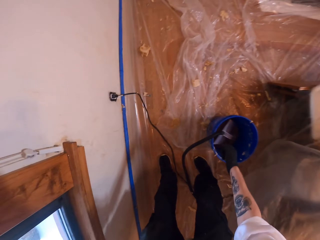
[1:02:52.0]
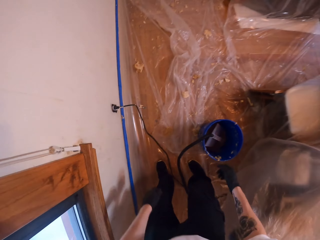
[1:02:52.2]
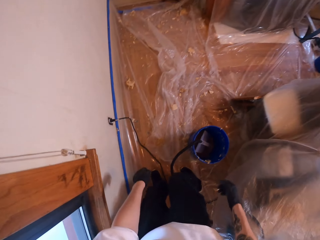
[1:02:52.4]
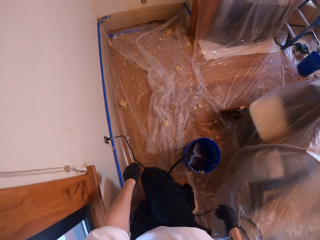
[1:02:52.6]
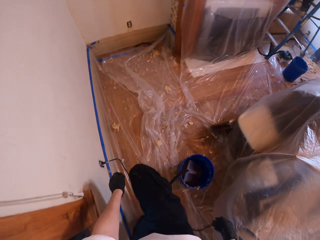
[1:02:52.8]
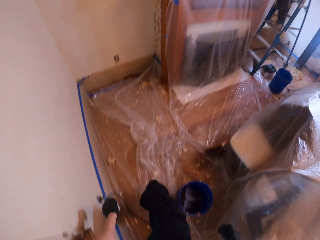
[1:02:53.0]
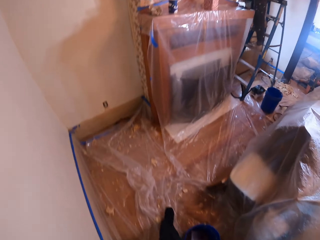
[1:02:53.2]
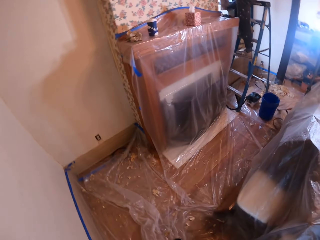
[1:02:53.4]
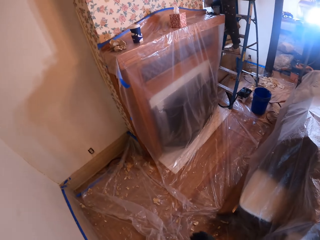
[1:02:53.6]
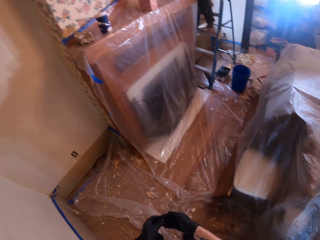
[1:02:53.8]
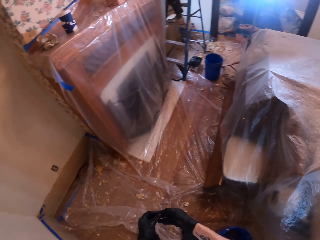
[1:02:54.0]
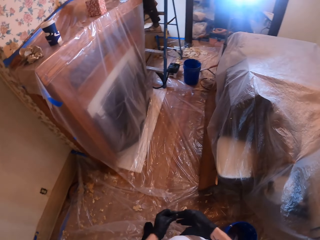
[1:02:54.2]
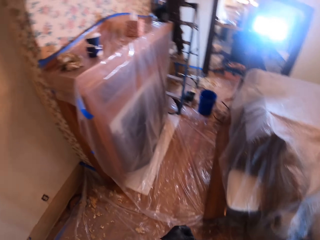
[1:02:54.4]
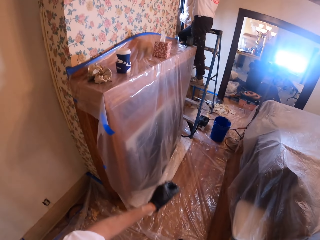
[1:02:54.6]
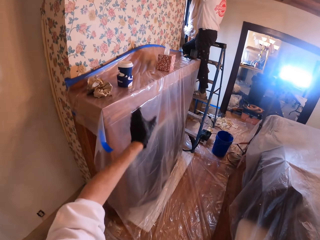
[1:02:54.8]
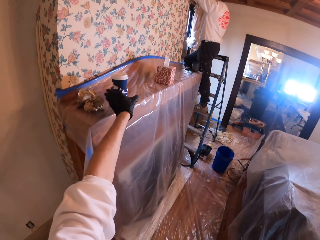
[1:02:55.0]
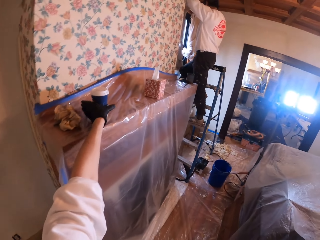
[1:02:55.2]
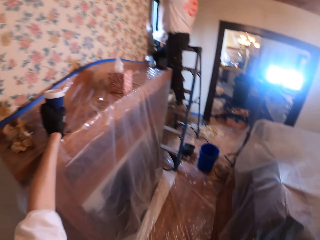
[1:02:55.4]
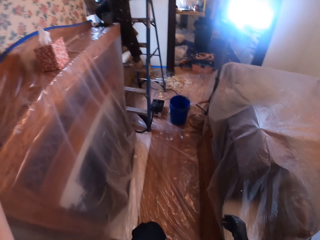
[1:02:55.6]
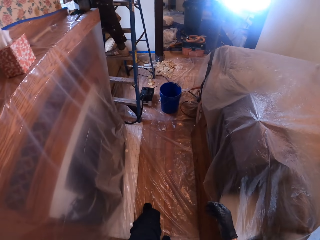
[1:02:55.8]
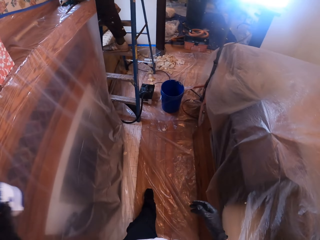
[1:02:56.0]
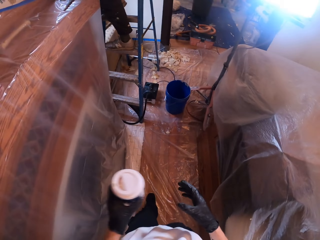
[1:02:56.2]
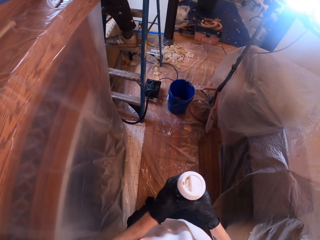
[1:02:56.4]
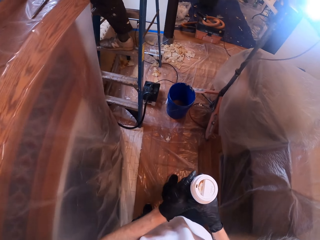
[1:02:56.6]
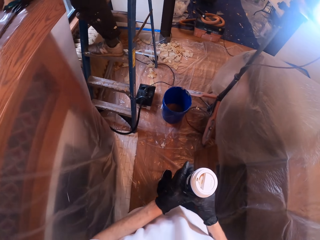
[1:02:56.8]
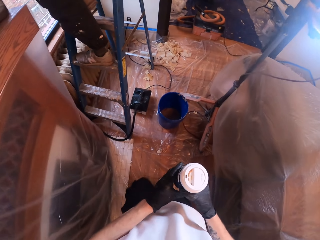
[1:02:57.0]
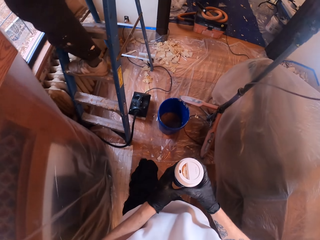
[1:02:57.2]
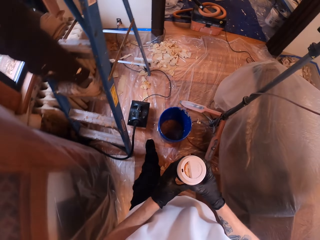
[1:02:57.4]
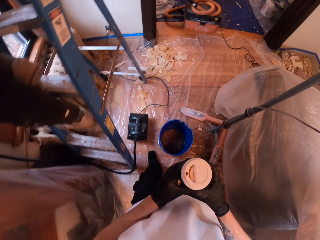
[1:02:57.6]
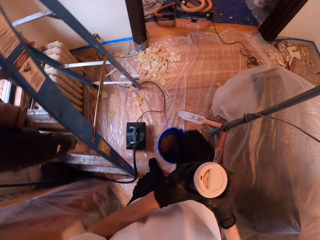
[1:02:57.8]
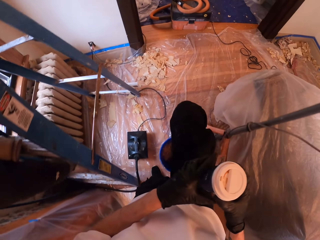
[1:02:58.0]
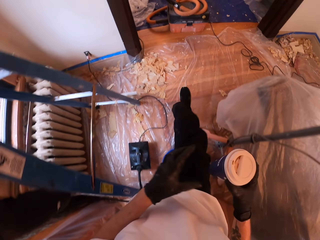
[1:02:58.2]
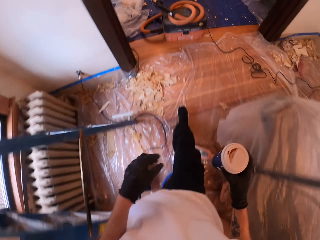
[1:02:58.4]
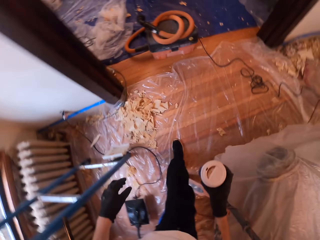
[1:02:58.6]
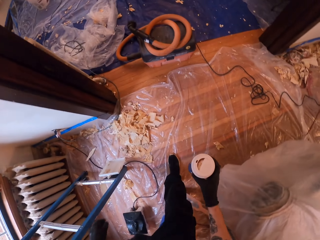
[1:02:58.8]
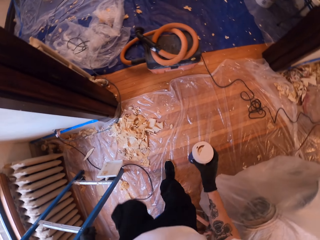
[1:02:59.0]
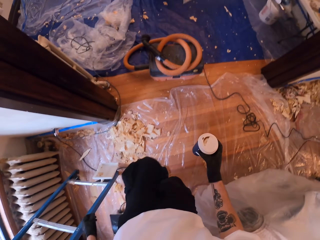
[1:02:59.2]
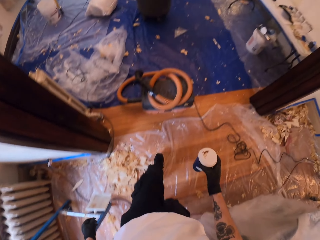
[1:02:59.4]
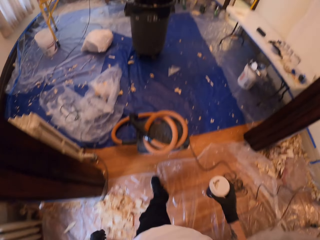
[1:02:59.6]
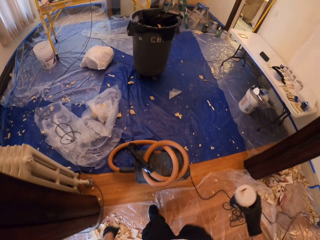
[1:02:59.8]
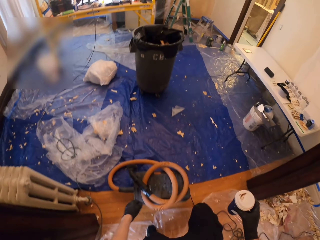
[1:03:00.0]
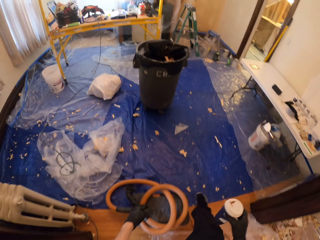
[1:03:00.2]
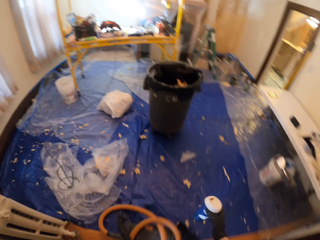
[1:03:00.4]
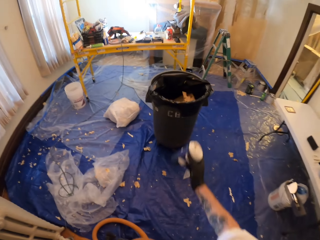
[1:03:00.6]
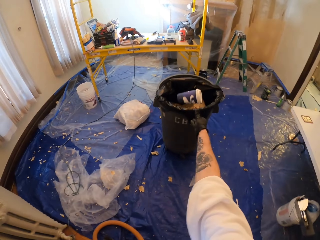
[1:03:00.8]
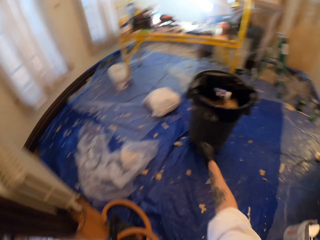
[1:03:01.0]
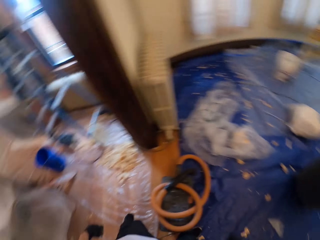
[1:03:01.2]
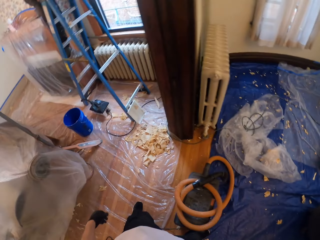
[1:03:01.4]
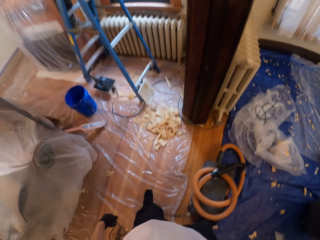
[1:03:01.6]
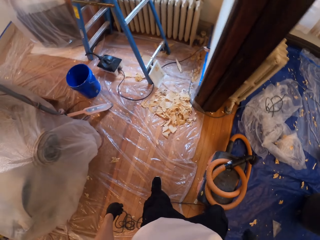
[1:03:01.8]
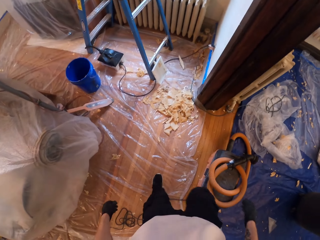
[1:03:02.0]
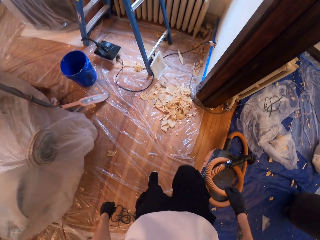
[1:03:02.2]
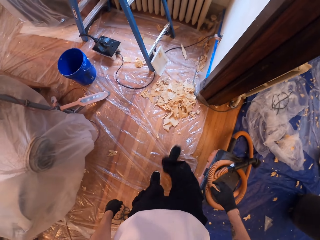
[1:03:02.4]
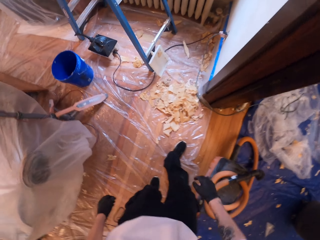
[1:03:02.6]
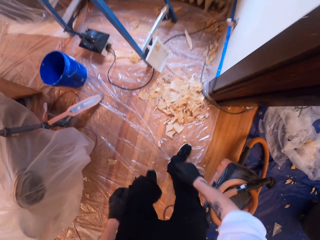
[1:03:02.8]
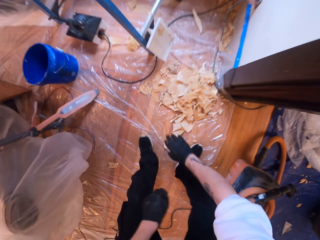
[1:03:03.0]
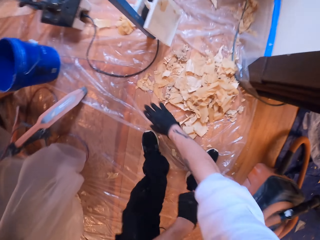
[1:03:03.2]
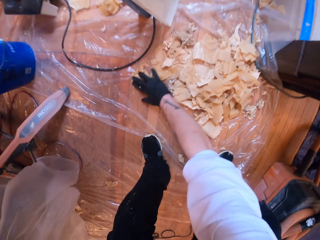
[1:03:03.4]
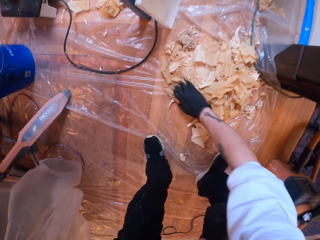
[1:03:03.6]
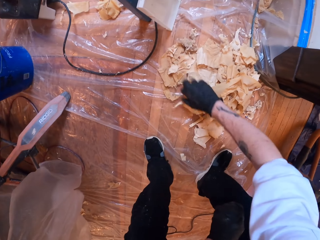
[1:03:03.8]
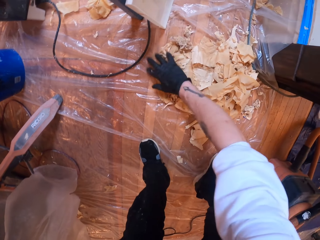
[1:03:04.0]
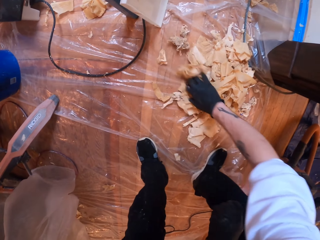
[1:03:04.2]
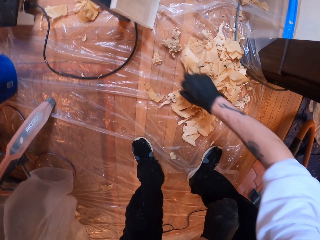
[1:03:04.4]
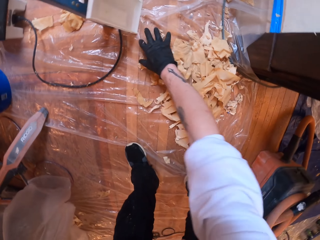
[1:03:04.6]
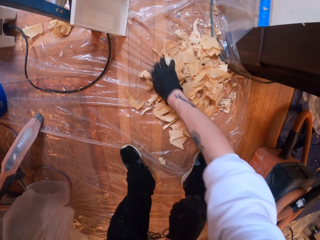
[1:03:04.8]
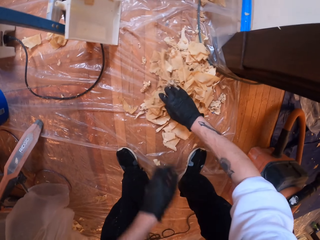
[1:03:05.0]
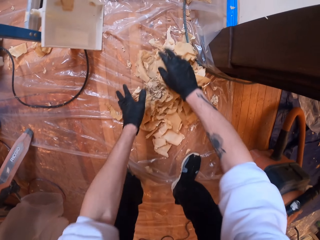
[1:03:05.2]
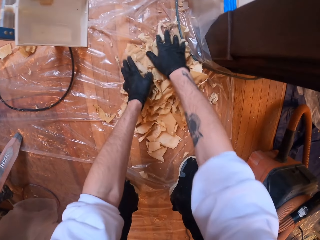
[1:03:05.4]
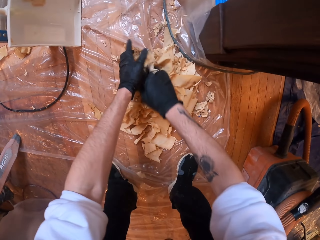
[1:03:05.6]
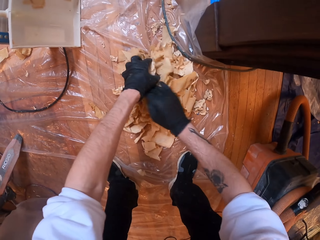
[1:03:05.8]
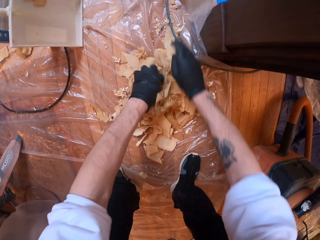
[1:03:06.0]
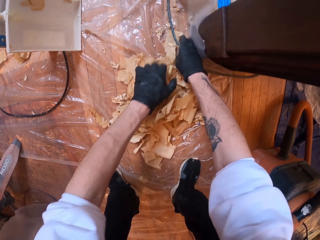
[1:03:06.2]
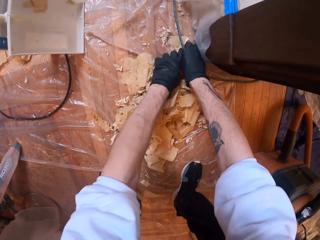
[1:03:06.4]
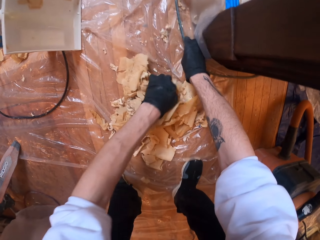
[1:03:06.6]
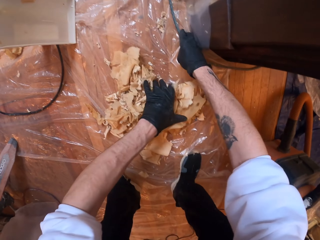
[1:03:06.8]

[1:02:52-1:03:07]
The camera wearer puts the heater in the bucket. They walk in the room. They take a cup. They throw the cup in the trash bin. They collect wall paper waste on the floor.

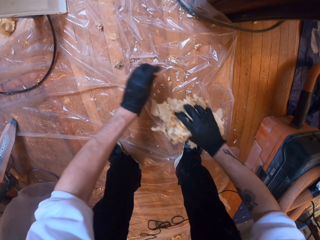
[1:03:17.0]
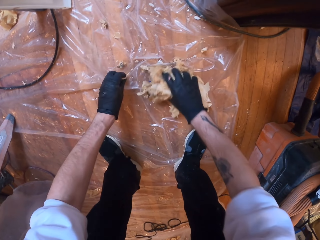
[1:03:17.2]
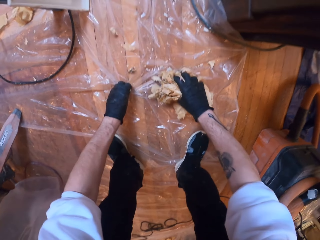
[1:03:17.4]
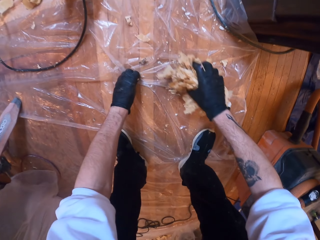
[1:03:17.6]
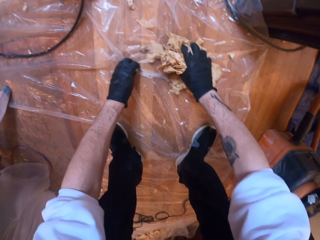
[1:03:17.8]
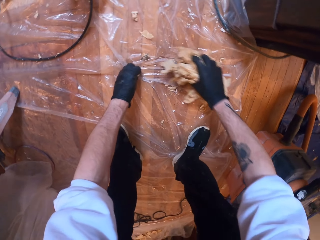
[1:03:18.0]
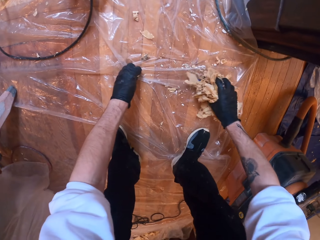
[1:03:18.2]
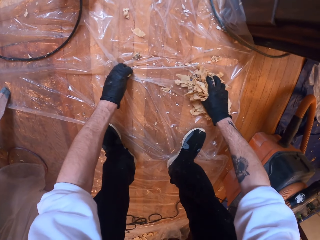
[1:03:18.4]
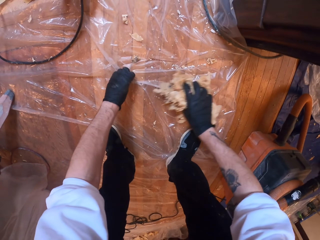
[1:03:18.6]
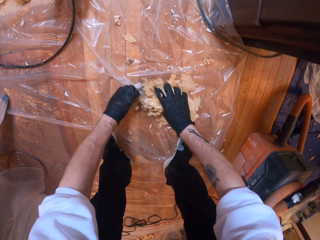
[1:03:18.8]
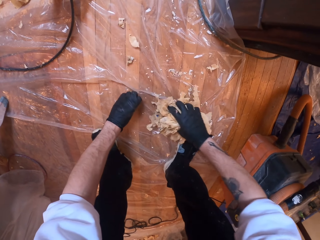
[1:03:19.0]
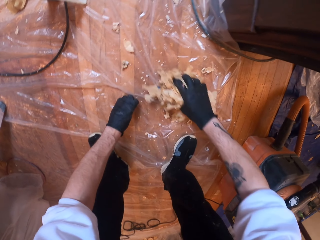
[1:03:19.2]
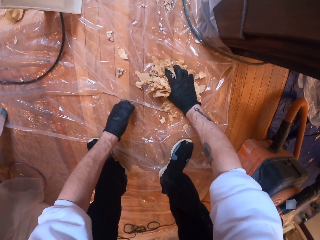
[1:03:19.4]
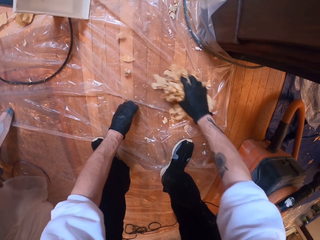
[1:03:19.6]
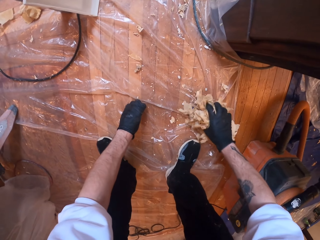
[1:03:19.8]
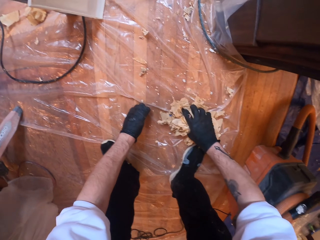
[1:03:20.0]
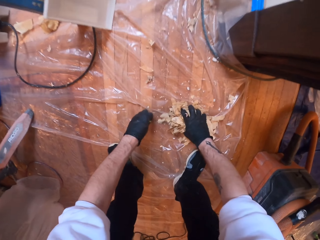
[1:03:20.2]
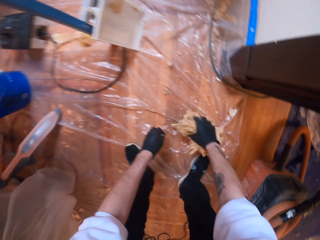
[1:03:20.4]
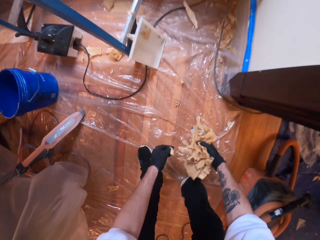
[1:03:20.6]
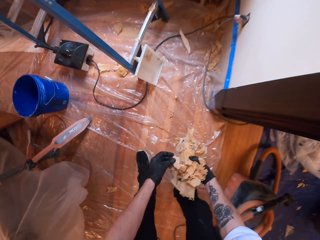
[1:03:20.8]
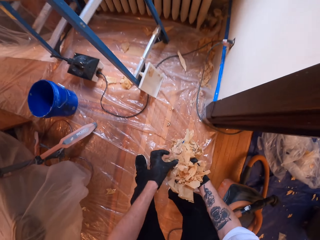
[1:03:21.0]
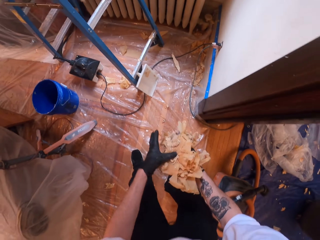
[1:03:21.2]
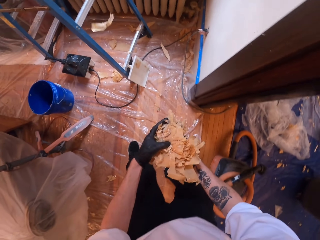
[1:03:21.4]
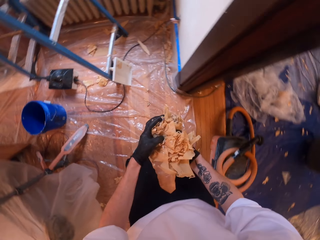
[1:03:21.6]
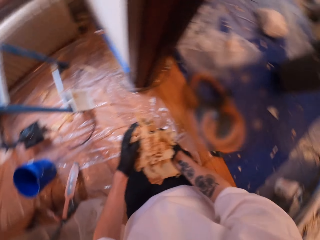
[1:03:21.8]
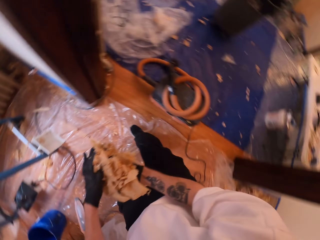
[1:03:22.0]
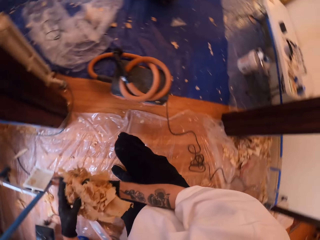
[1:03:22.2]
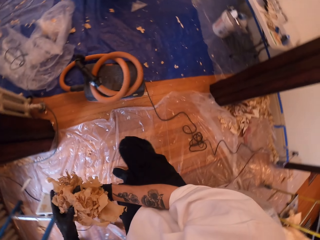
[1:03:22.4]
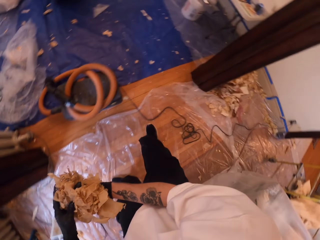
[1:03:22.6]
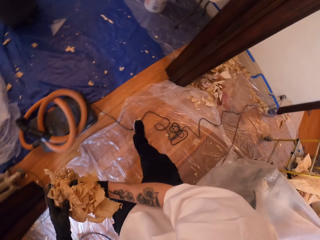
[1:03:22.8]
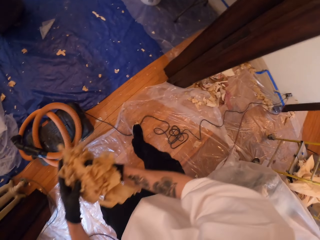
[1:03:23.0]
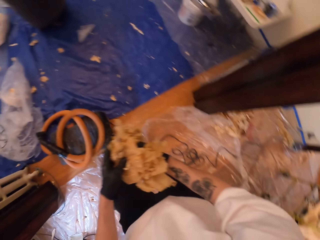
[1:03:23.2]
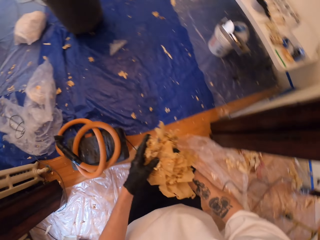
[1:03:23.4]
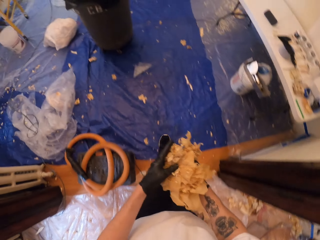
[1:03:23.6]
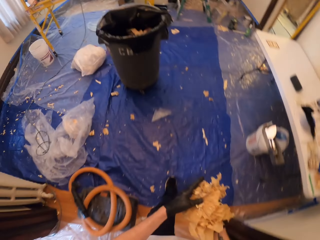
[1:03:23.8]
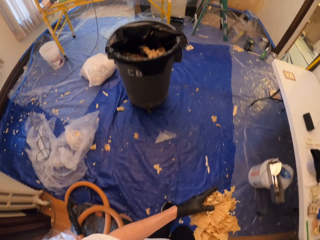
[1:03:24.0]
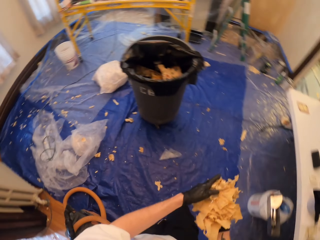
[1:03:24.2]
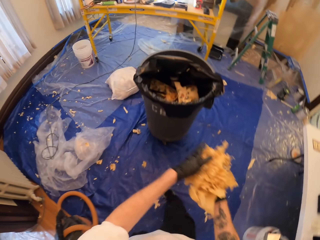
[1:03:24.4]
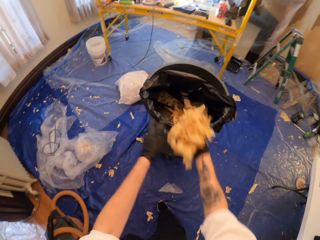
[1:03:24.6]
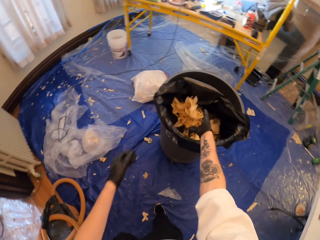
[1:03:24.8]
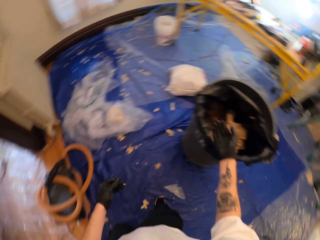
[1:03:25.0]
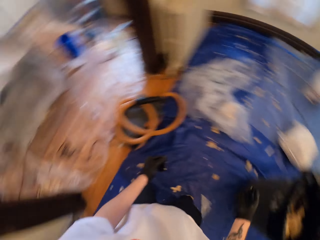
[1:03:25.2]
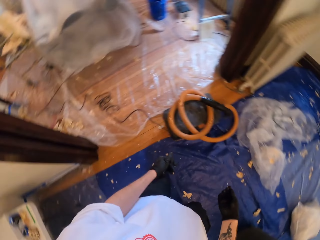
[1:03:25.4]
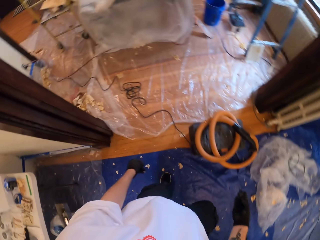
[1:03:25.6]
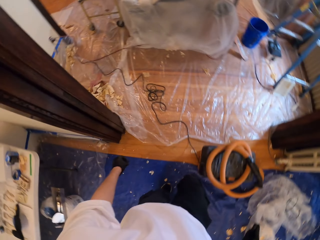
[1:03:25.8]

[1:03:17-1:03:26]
The camera wearer looks around. They throw waste in the bin.
